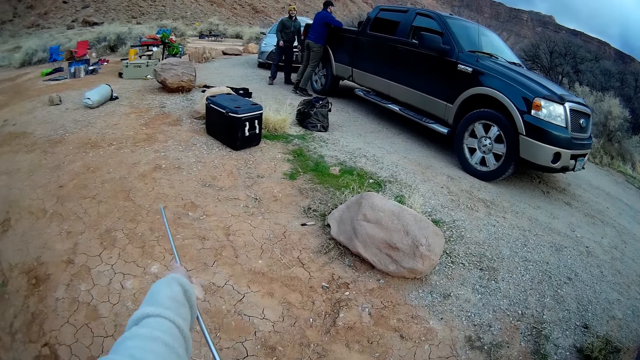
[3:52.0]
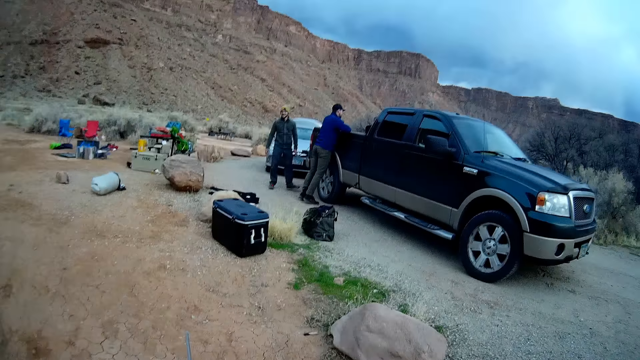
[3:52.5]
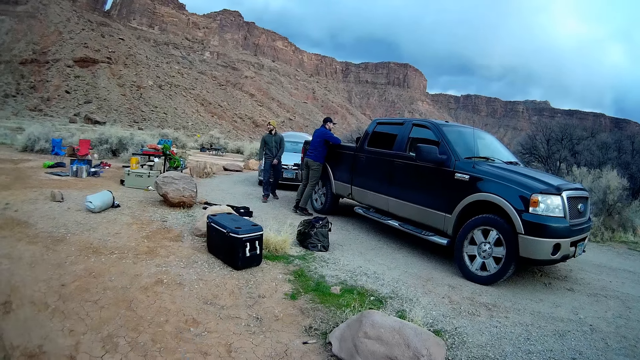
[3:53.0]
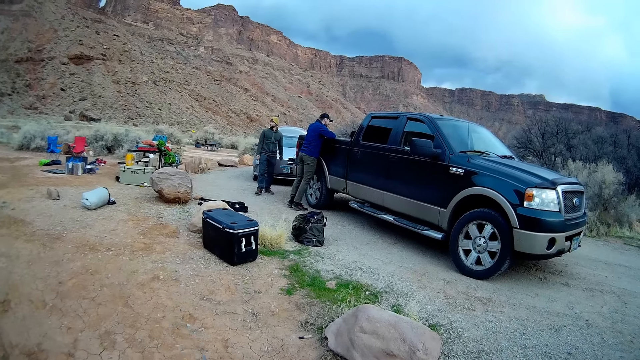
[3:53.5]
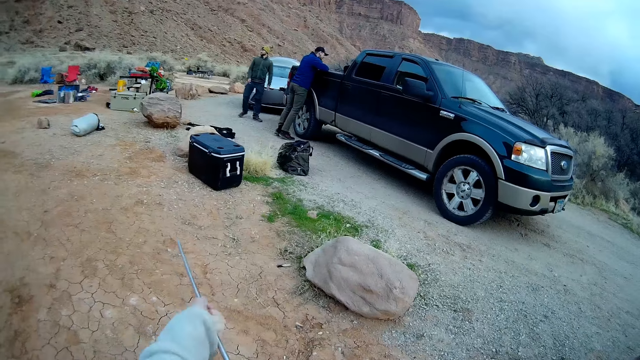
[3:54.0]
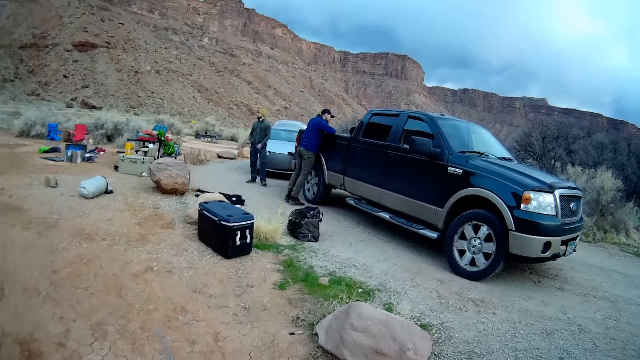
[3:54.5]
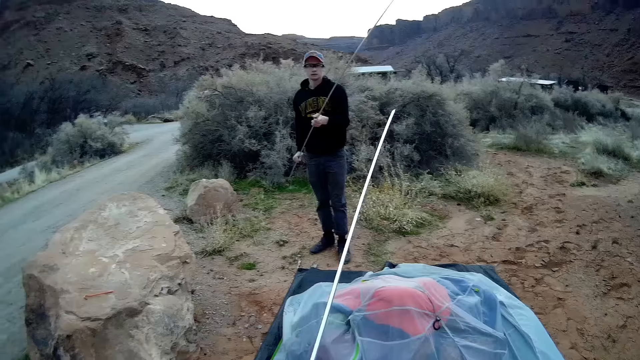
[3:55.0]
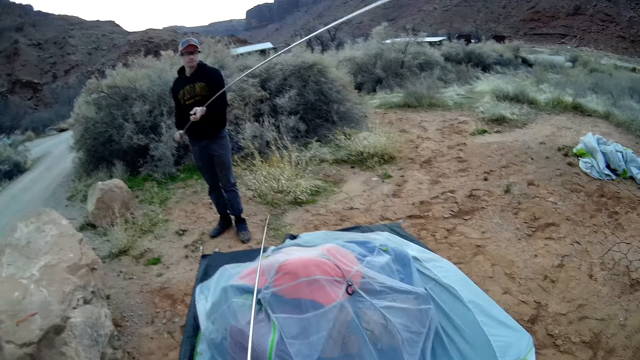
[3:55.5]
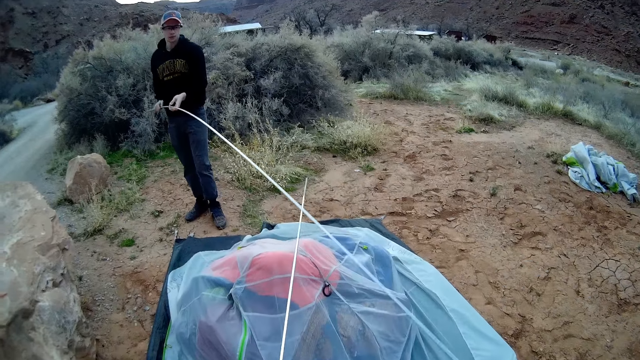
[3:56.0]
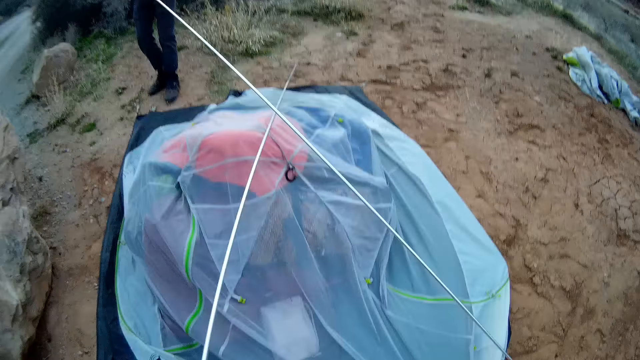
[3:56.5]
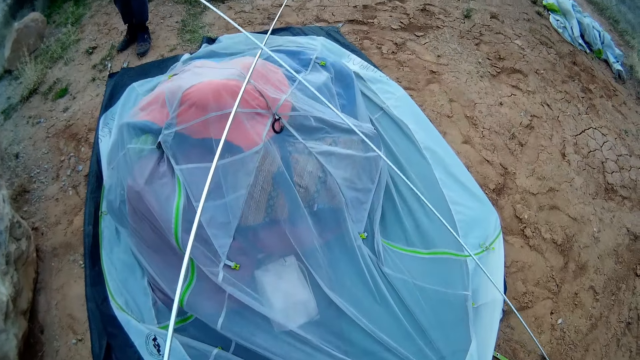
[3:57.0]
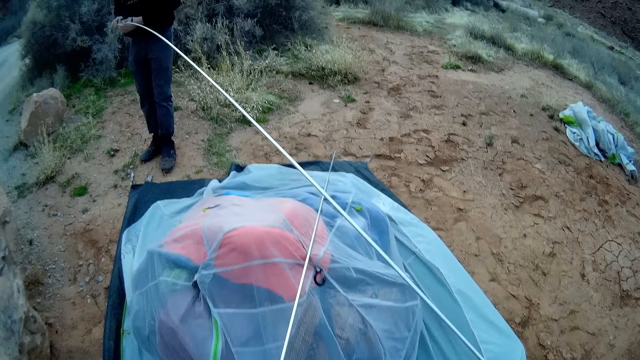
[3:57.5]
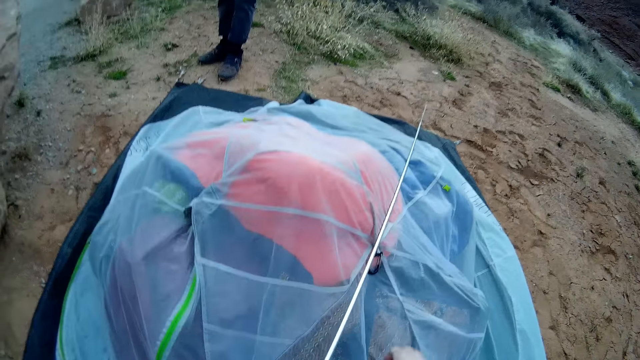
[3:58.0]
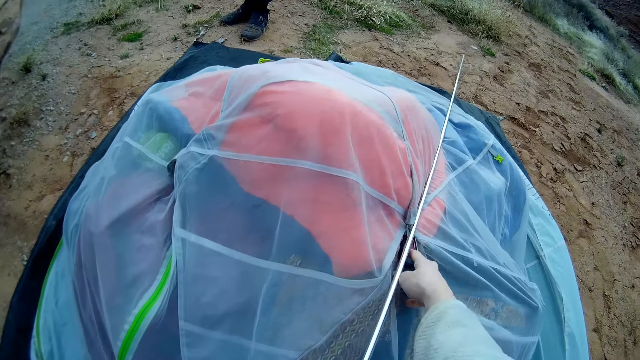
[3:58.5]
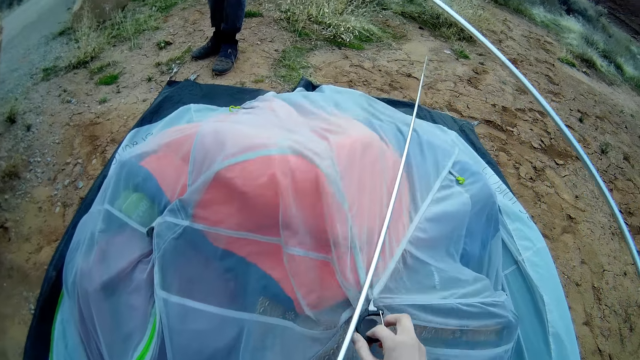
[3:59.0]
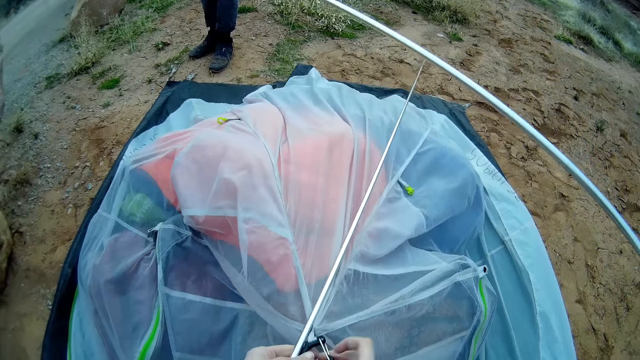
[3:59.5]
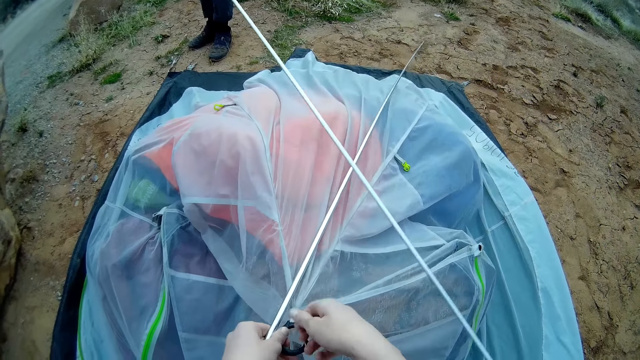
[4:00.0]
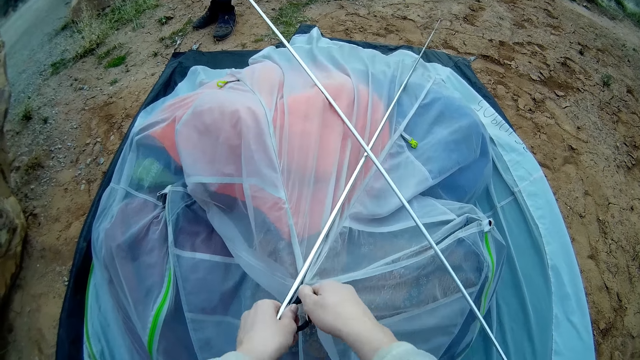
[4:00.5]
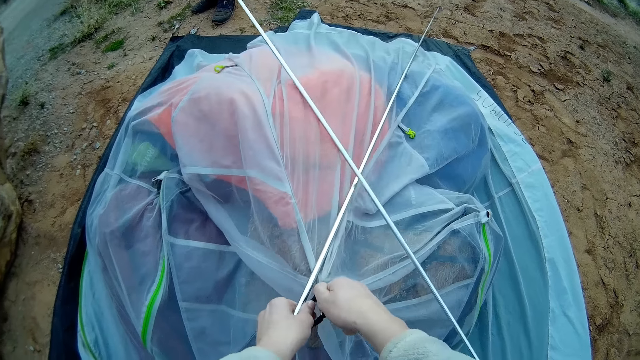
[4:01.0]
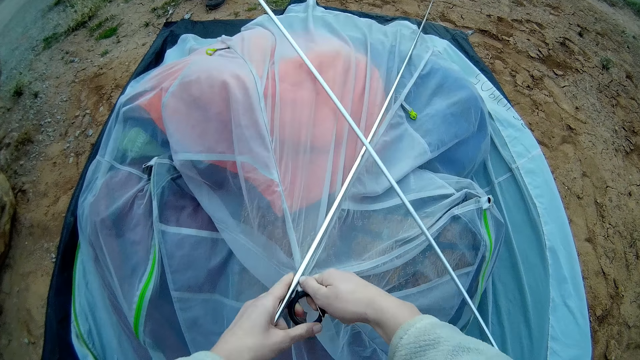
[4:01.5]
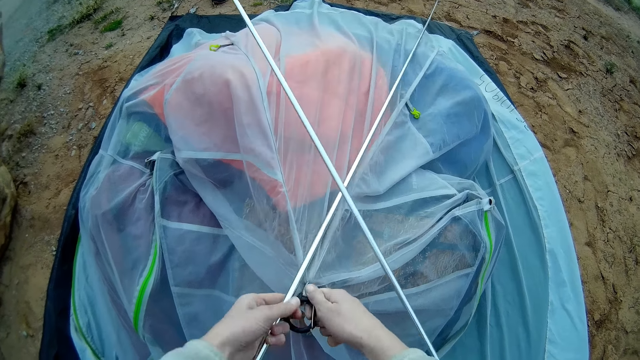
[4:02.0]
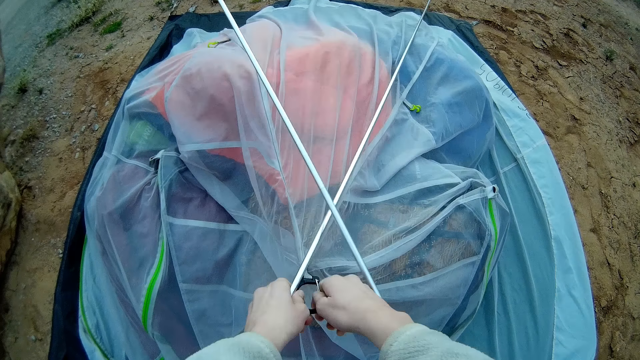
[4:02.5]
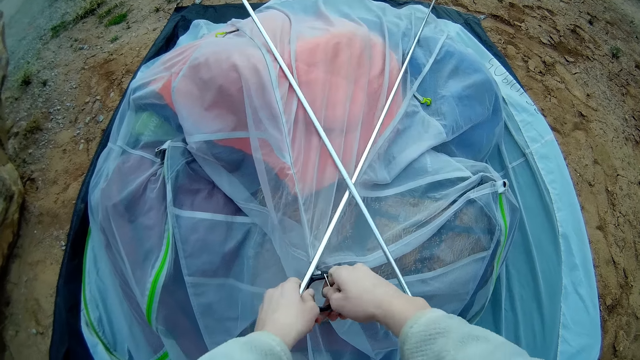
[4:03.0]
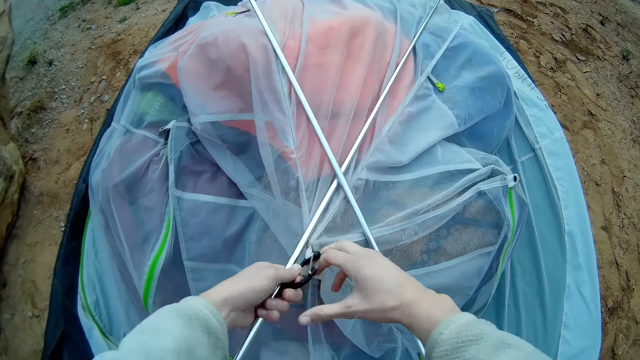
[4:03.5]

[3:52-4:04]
The camera wearer stands on the ground. A man stands on the ground. The man assembles all the rods together. The camera wearer grabs the camp tent snap hook on the polythene paper with his hand. He opens the hook with both hands.

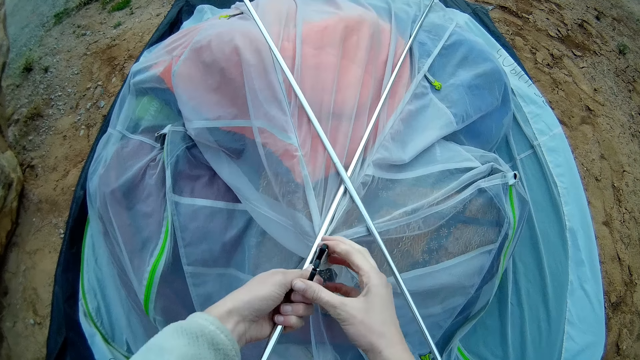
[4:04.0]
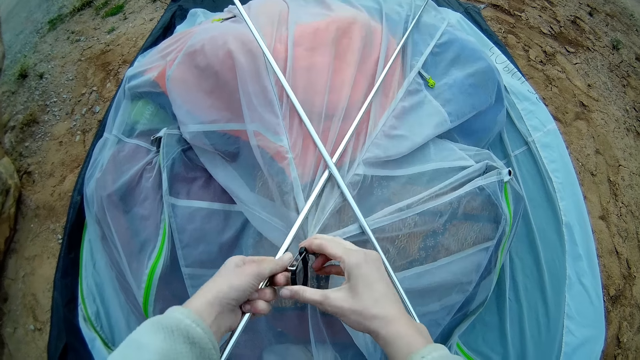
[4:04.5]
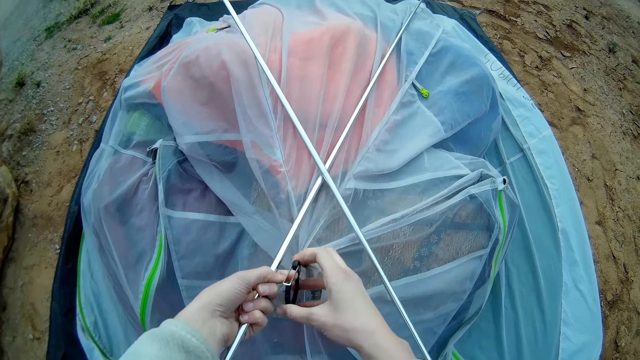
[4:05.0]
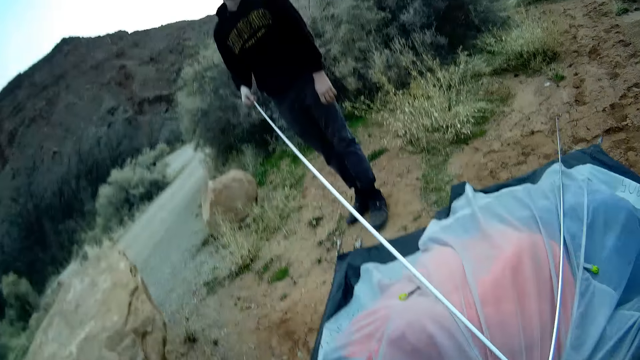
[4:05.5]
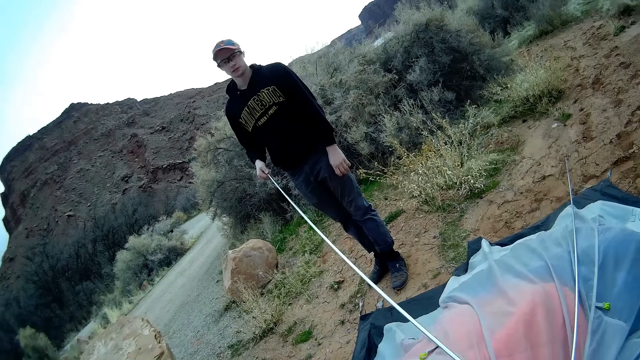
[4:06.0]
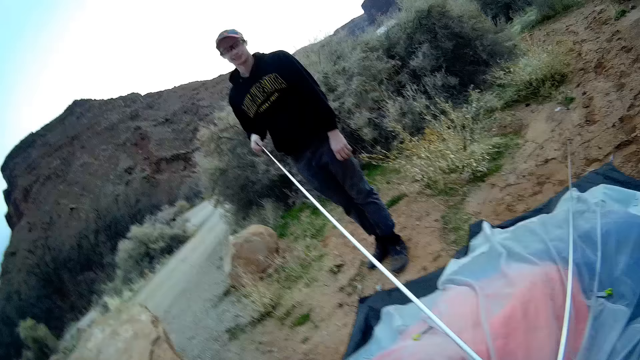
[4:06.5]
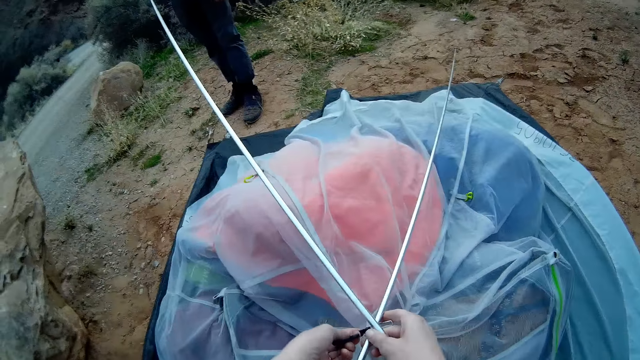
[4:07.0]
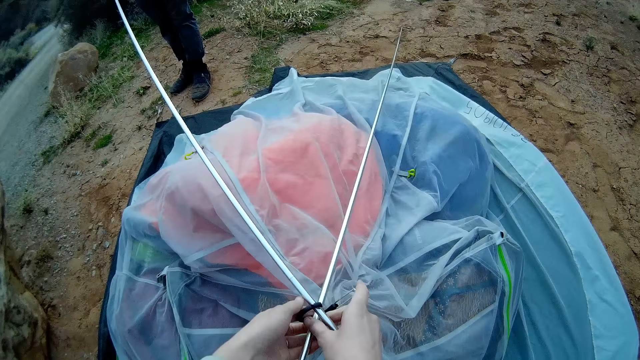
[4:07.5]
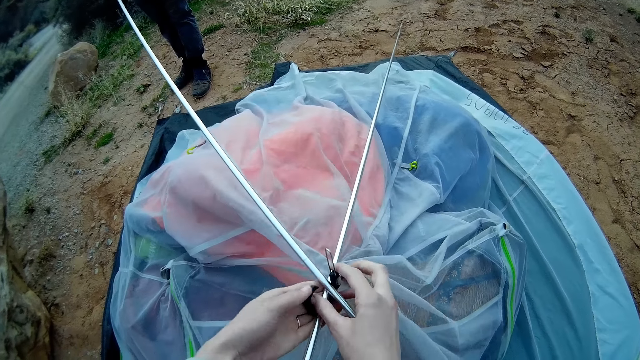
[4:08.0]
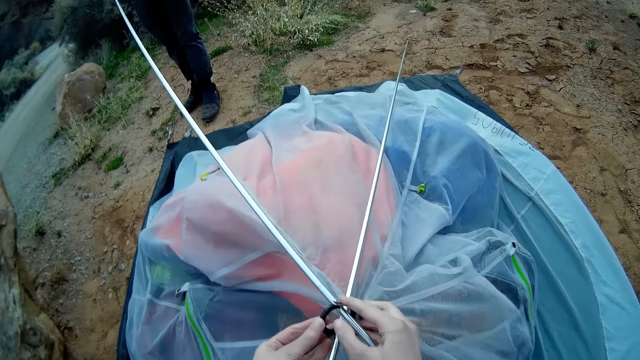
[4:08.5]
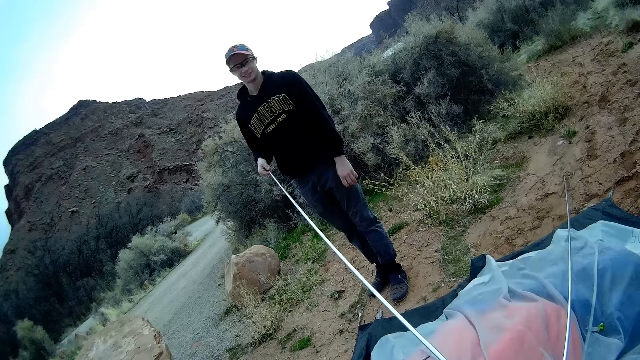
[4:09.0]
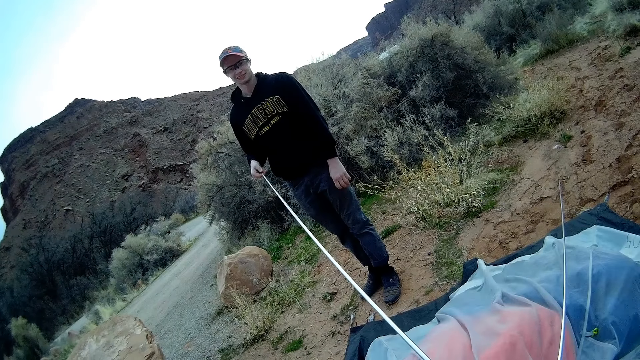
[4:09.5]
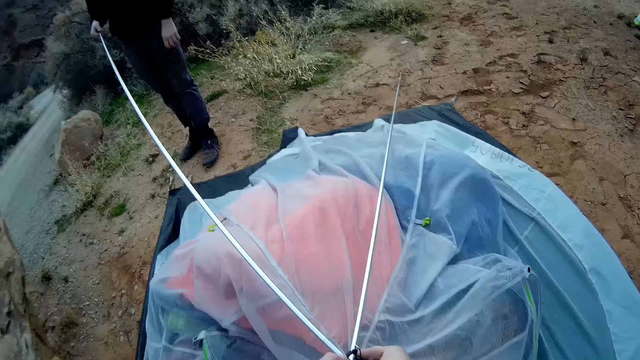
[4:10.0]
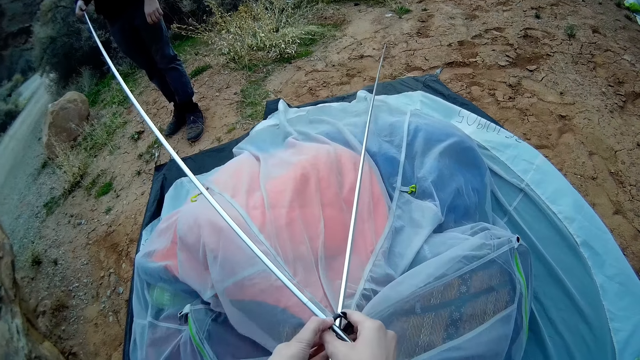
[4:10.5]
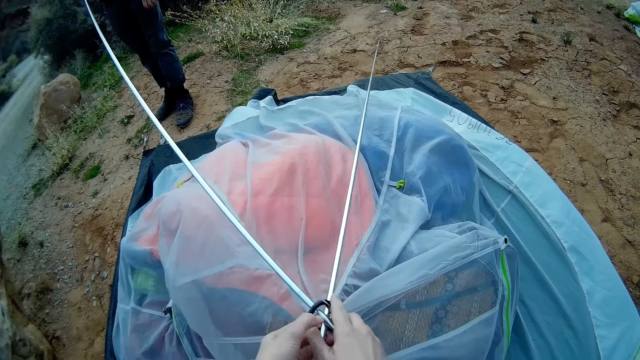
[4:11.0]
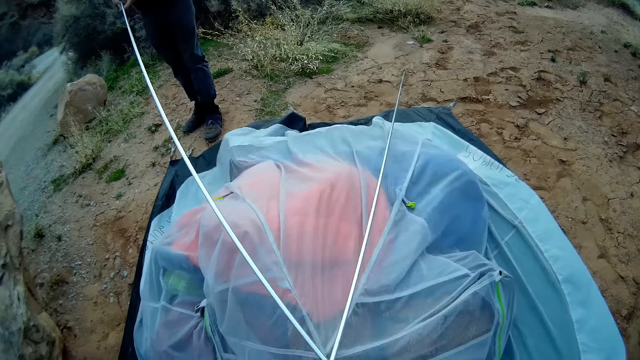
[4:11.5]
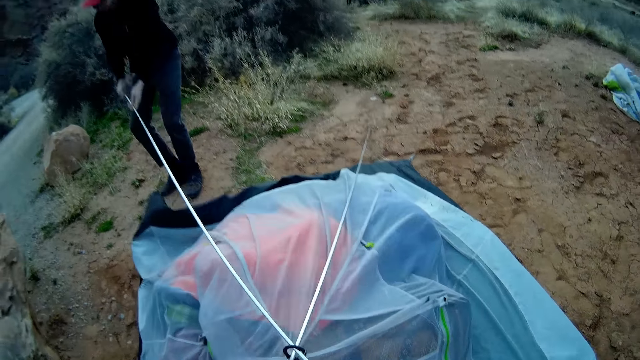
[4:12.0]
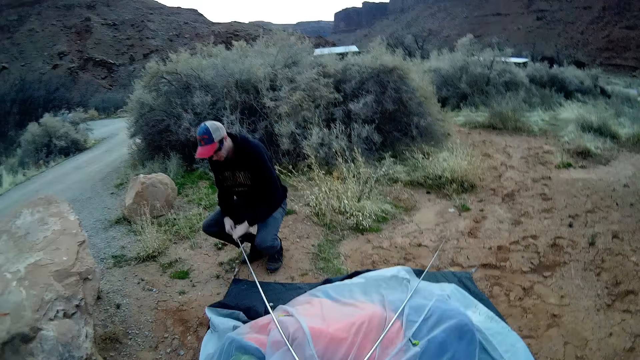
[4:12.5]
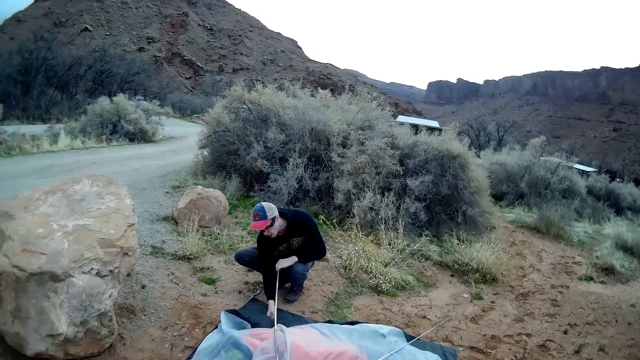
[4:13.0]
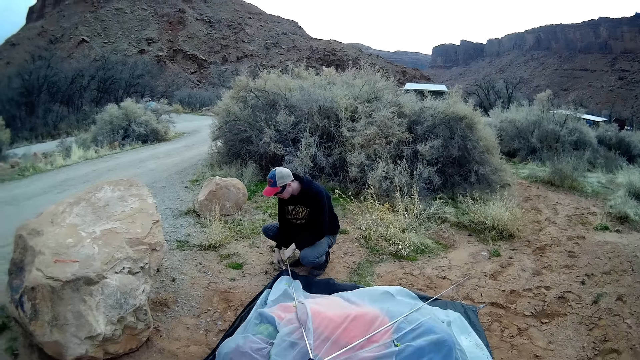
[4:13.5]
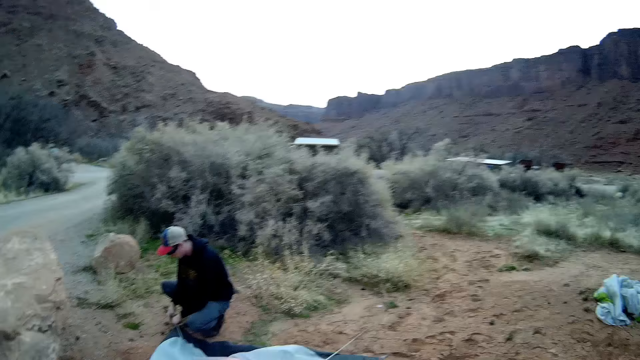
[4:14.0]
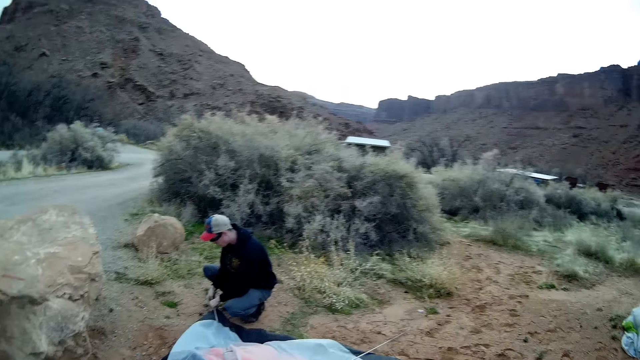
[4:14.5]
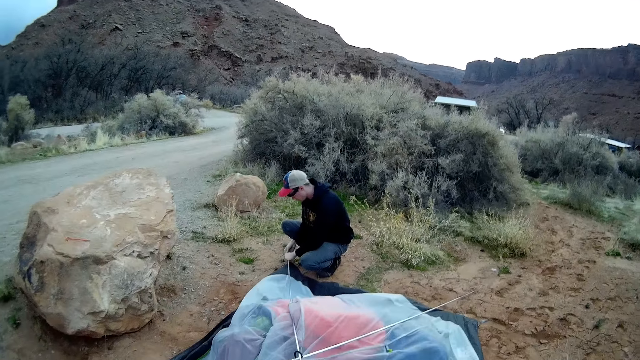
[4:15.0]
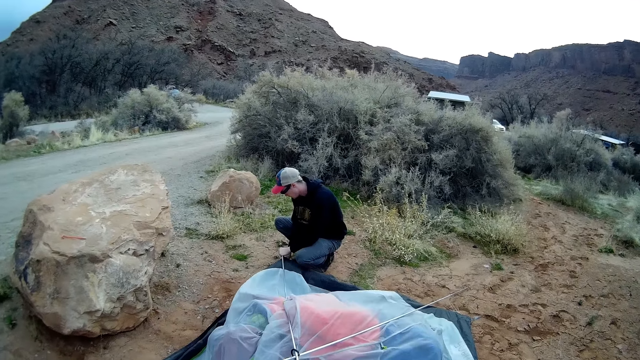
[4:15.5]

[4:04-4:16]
A man stands on the ground. The camera wearer places both assembled rods in the hook with both hands. They close the hook with both hands. The man holds one end of the assembled rod with his hand. The man hooks the assembled rod to the camp tent with both hands. The man holds the polythene paper on the ground.
